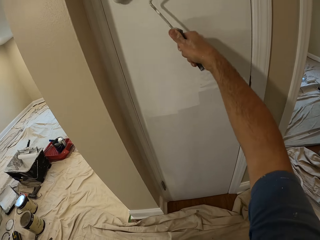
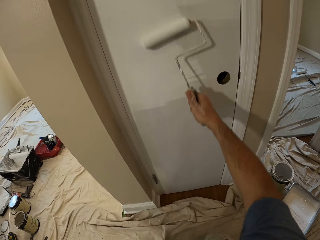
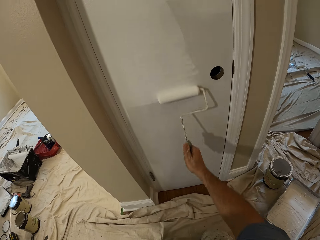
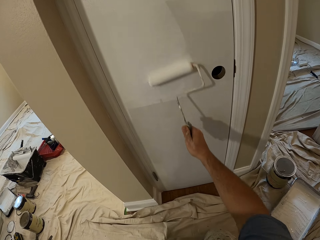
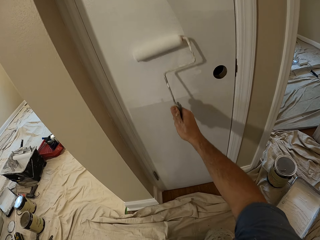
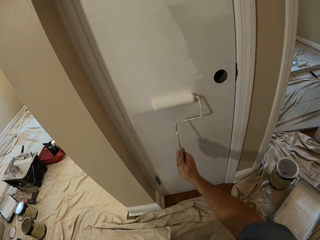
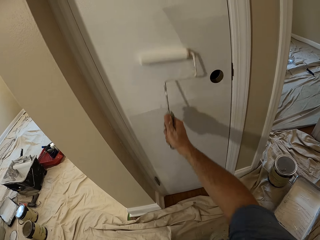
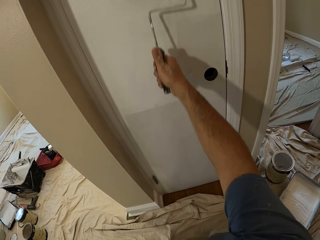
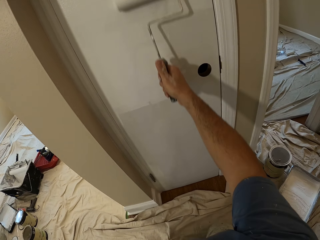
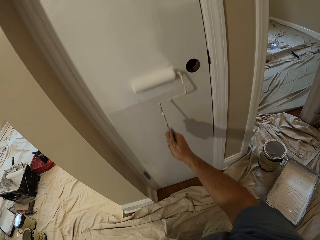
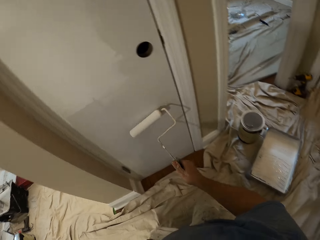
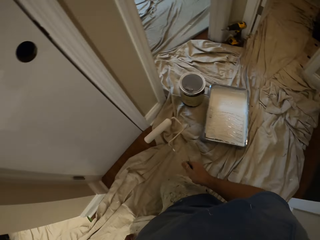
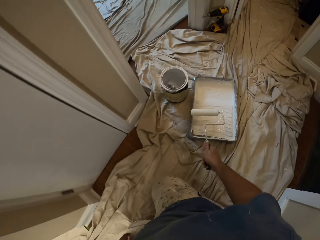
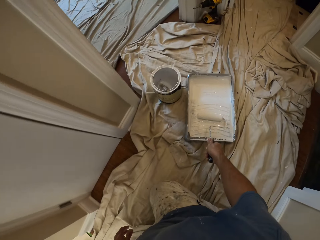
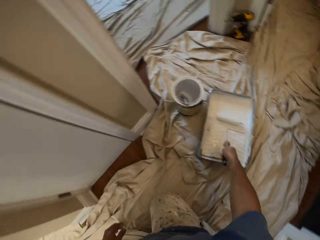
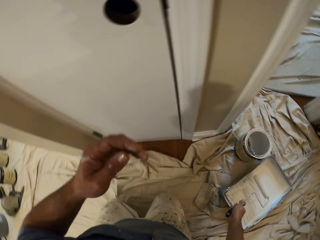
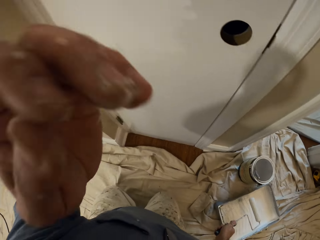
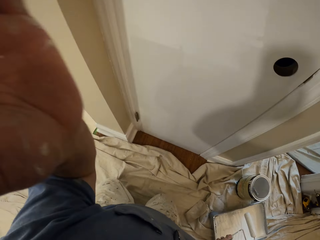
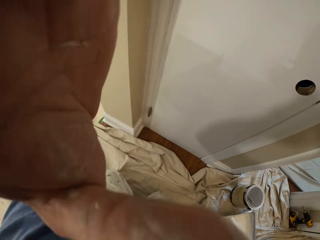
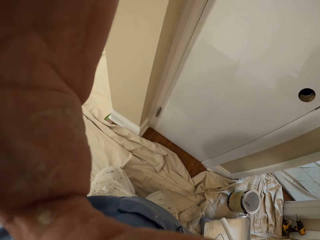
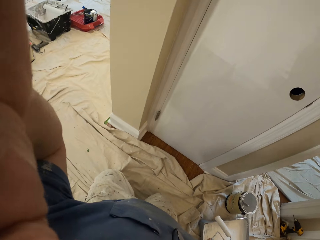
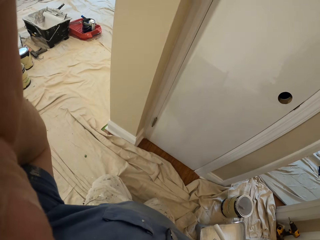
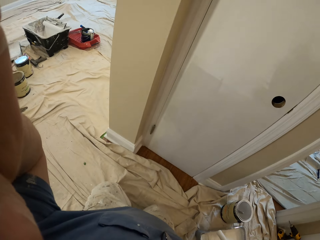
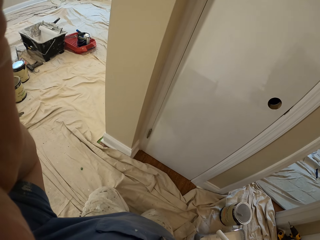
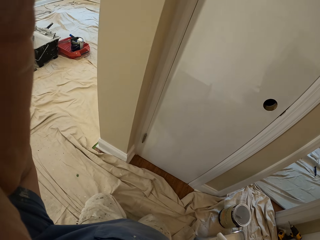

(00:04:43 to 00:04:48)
The camera wearer removes the roller from the door. He drops the roller paint brush into the paint. He raises his left hand. He reaches for something on his face.
